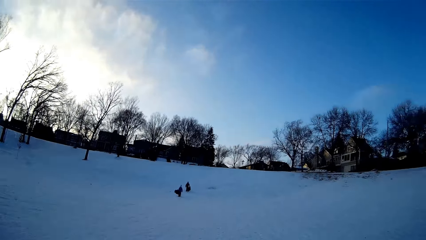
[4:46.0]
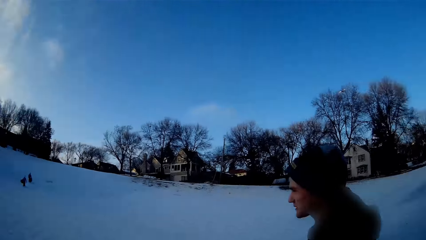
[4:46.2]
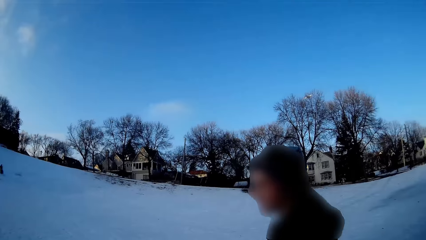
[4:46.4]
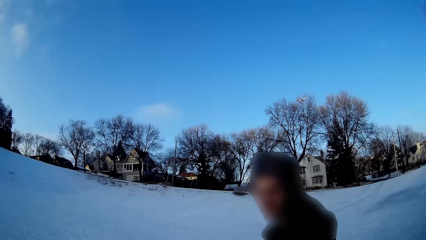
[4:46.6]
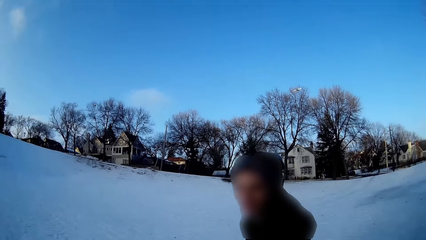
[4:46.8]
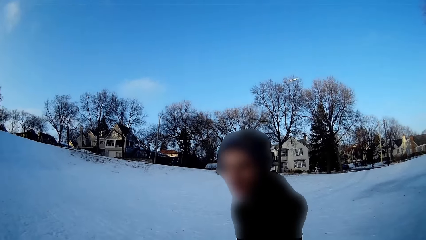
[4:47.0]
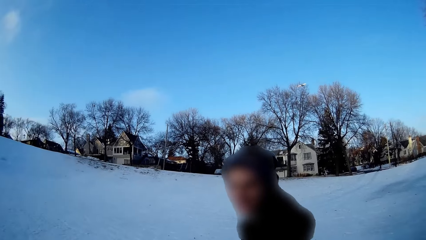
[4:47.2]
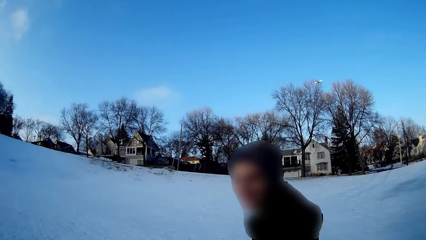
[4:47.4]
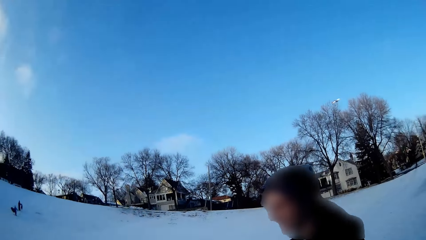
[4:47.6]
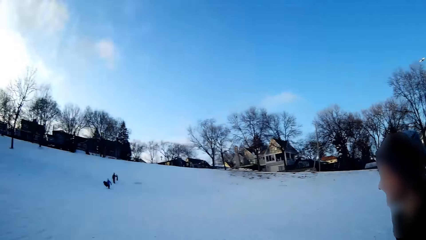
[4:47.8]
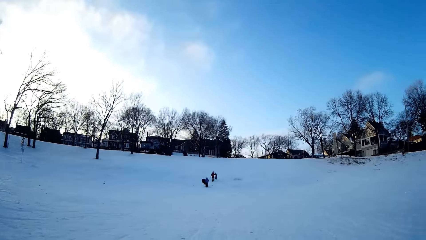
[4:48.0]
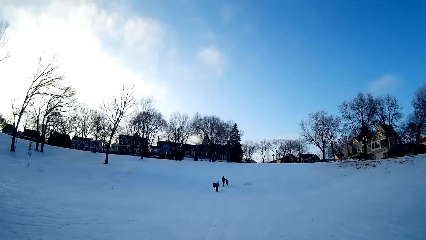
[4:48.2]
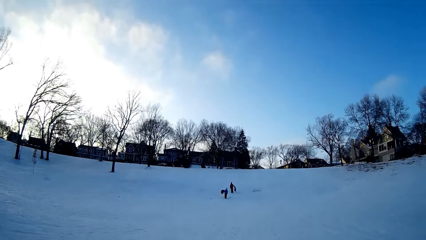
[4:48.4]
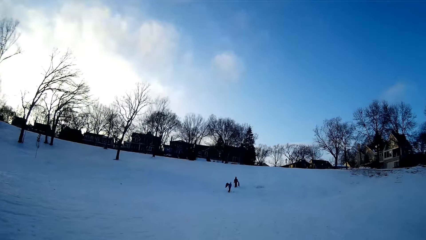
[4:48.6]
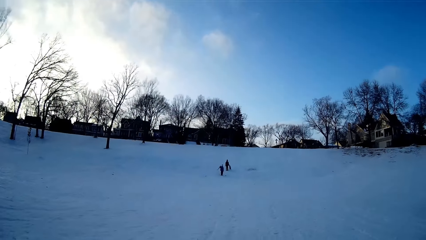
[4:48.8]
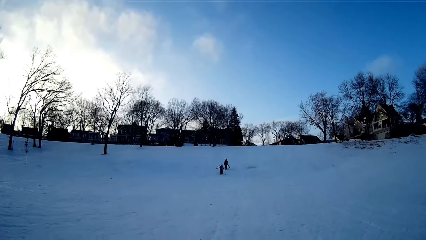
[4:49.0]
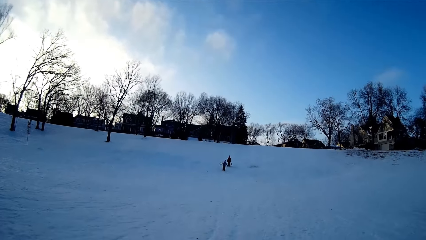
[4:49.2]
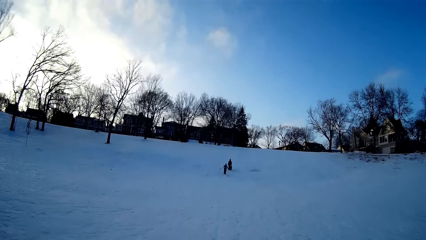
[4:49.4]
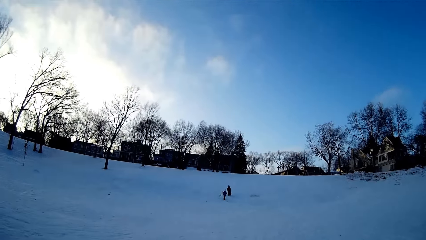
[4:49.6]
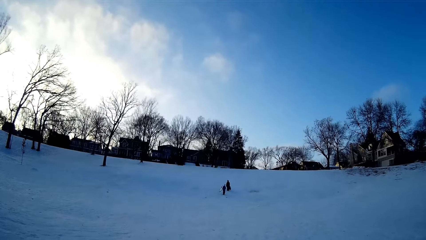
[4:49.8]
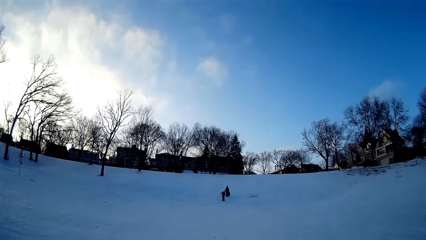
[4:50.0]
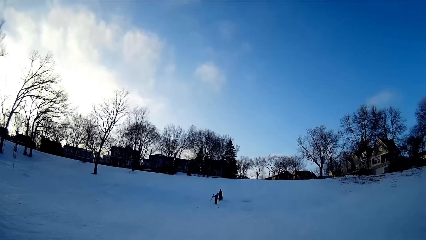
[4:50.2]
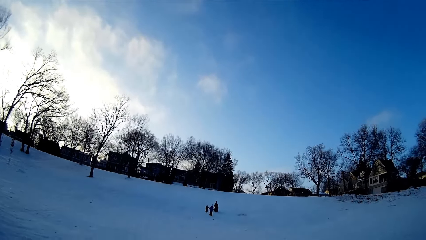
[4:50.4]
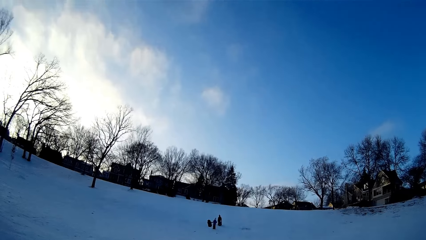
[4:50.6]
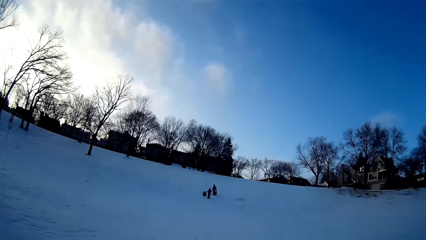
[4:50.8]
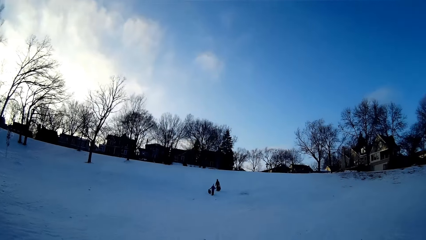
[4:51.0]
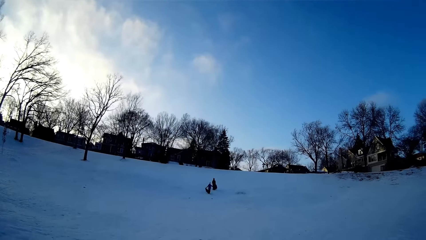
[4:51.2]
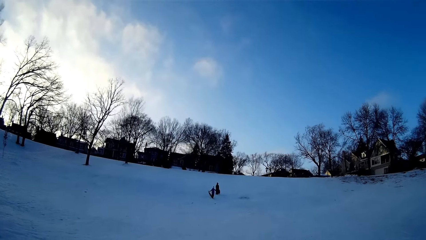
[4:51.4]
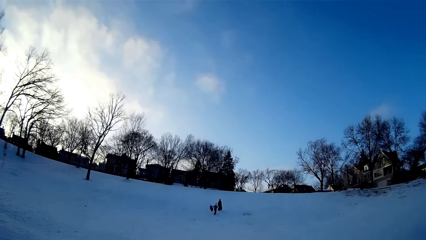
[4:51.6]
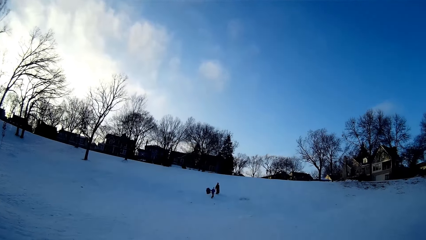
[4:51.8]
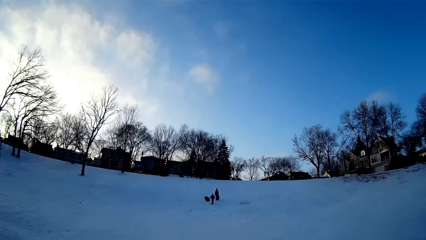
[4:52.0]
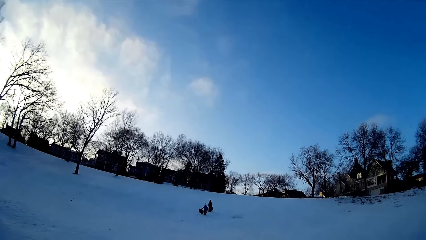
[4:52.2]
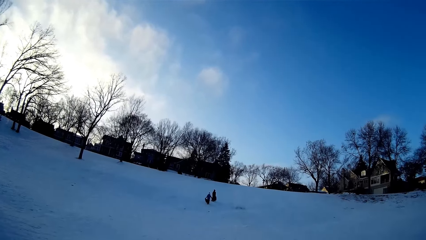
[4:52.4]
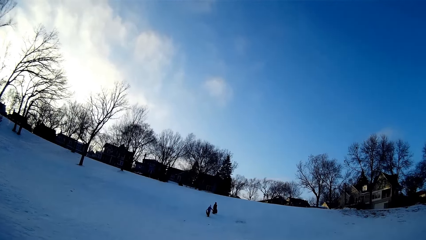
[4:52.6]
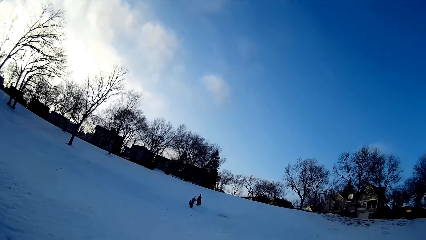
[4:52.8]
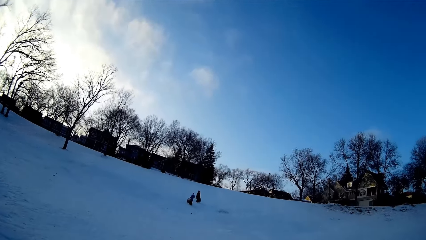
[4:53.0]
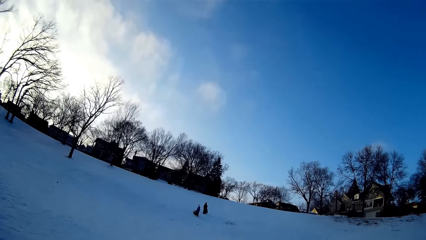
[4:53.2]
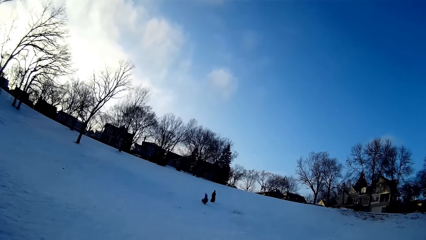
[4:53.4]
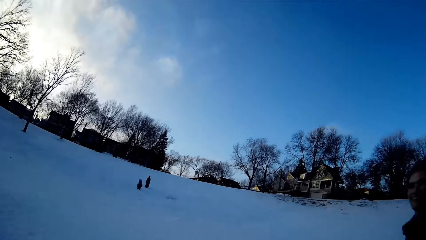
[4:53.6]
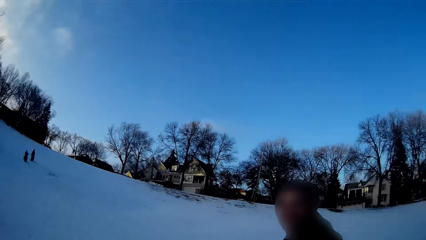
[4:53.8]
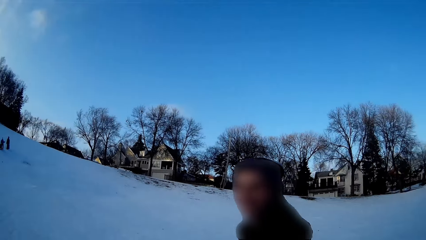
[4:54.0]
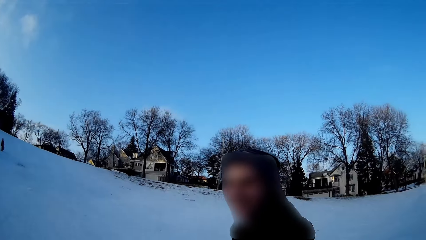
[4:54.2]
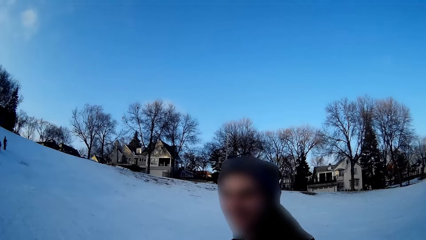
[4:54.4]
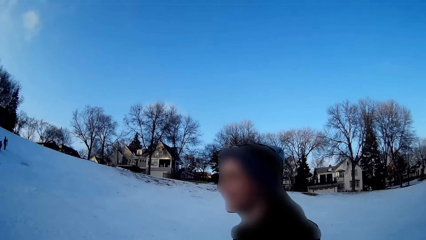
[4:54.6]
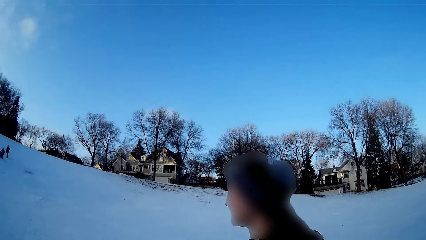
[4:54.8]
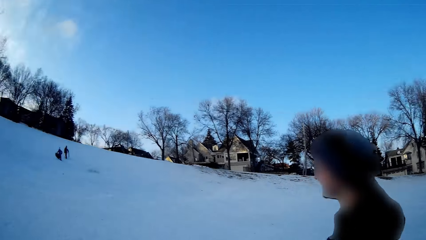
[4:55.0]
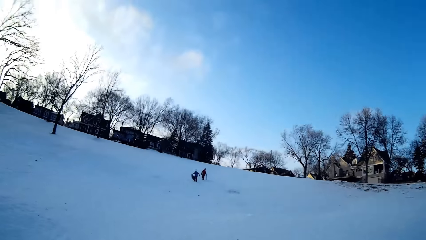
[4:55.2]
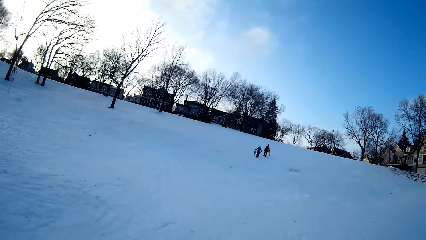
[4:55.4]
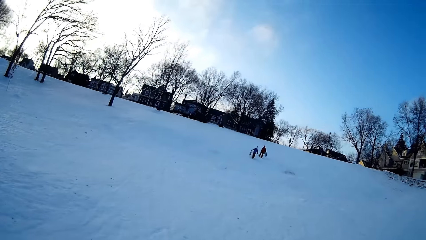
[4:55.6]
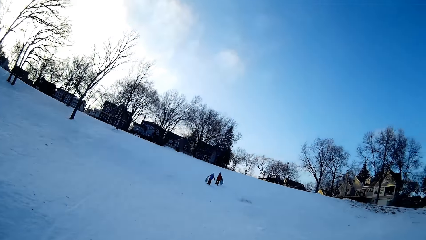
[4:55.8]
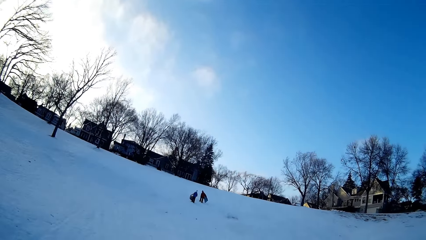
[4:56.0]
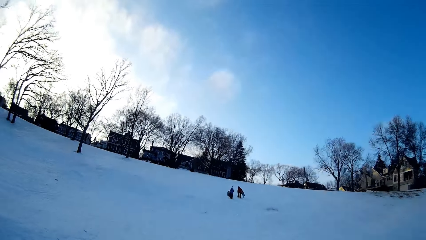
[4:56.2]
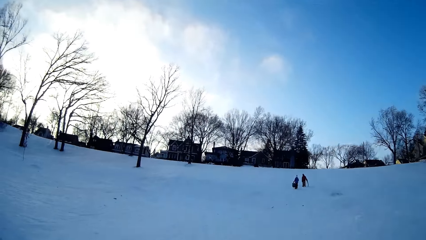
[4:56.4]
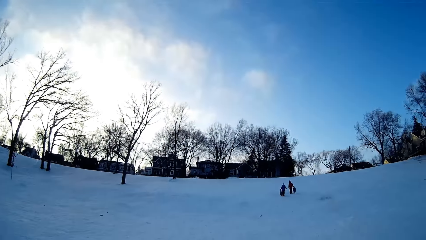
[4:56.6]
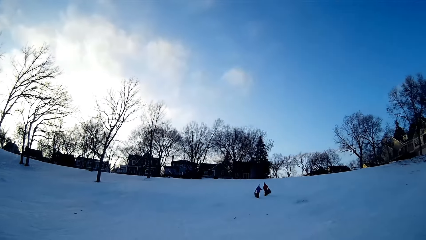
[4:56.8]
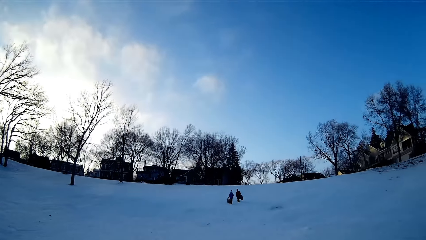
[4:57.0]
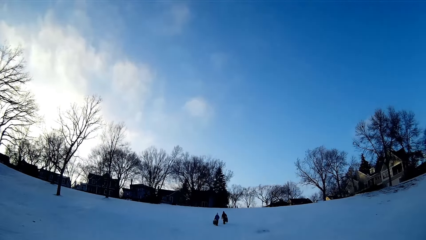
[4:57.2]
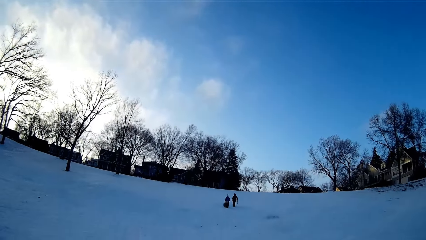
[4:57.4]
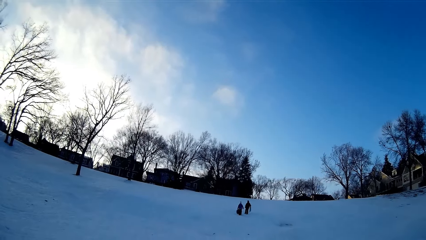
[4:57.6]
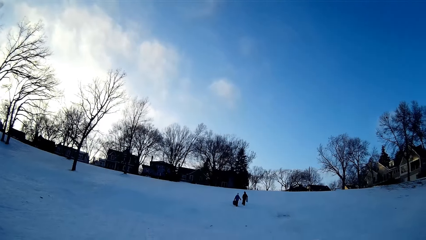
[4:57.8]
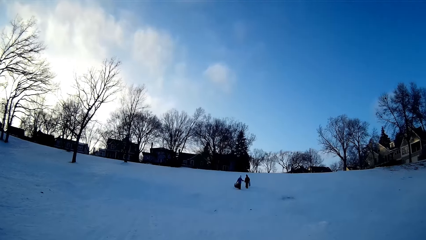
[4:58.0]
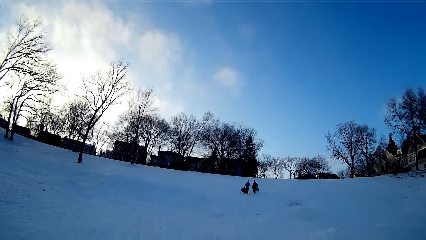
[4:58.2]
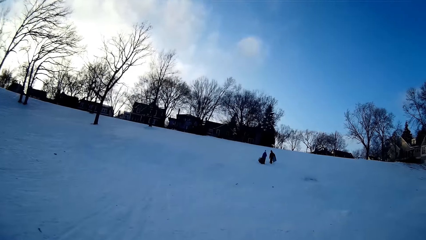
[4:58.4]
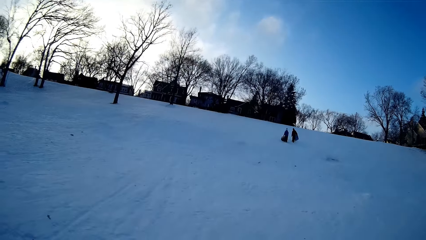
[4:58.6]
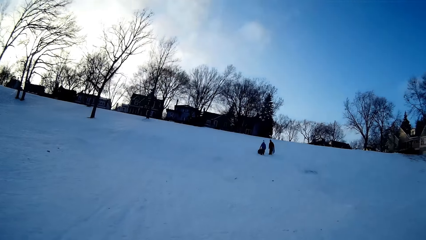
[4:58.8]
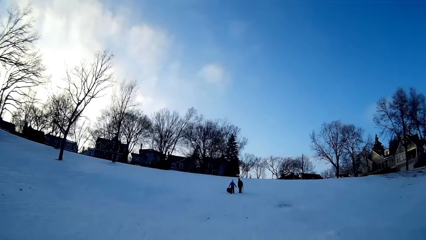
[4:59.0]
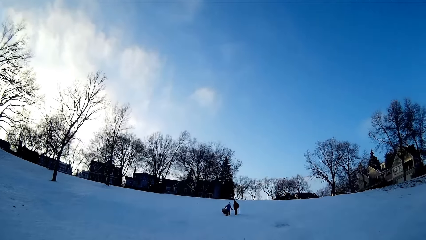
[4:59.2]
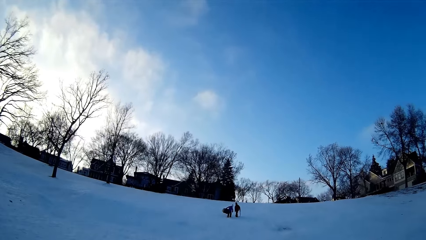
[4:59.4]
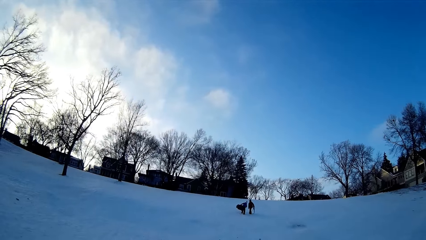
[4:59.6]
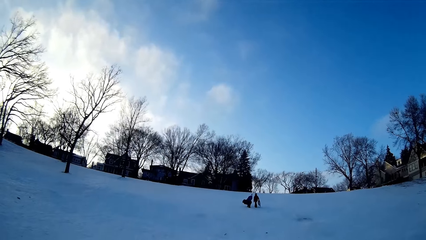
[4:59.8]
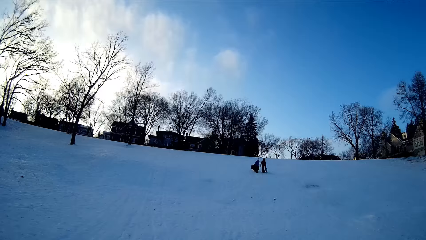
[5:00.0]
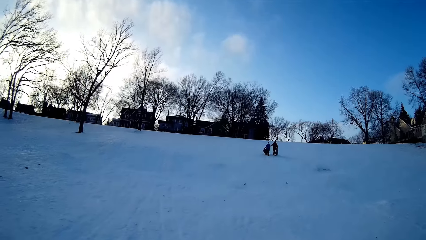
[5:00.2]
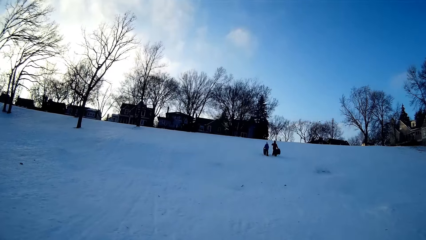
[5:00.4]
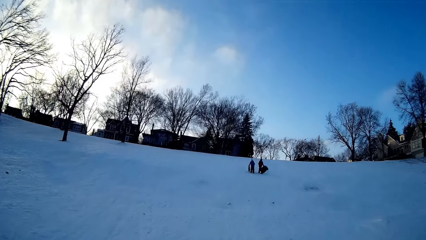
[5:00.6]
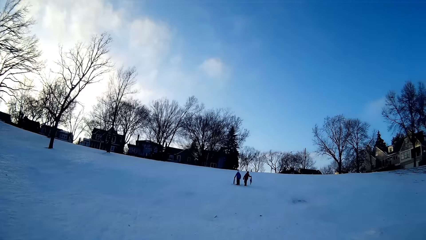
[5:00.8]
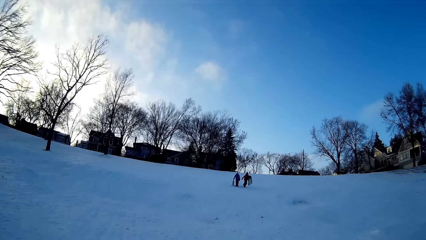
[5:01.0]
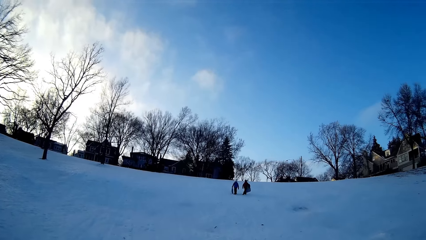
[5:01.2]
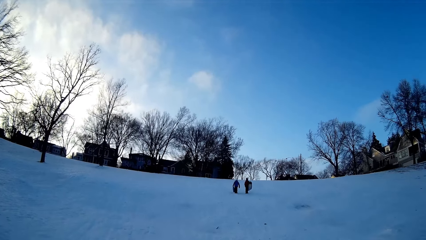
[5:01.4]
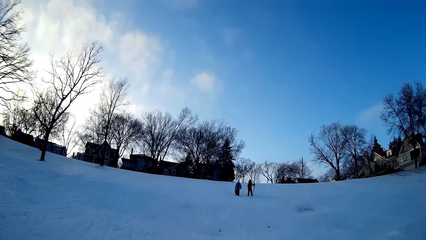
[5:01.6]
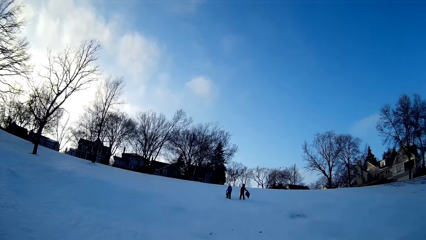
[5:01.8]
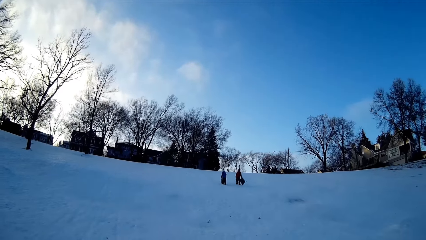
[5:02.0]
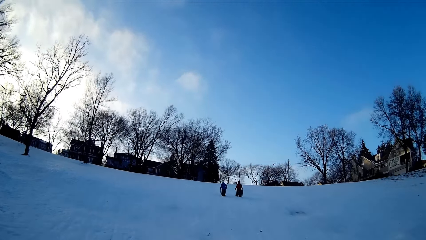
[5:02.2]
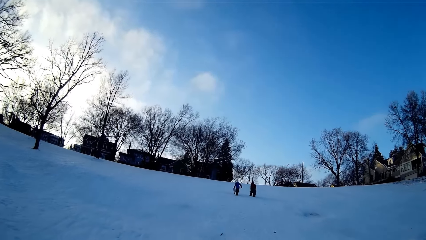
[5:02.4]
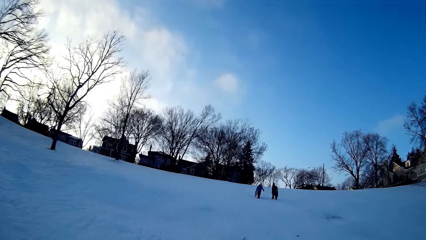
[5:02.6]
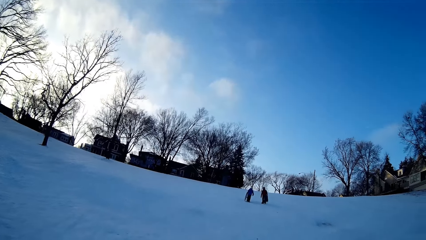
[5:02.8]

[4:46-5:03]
The camera wearer looks at a man. They look around the snow field. They look at the man. They look around the snow field.
